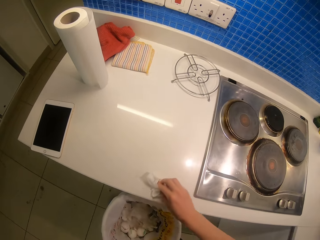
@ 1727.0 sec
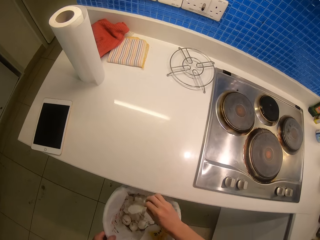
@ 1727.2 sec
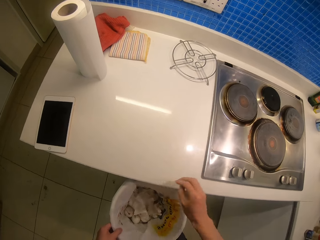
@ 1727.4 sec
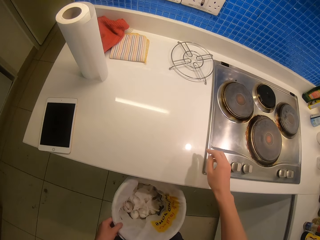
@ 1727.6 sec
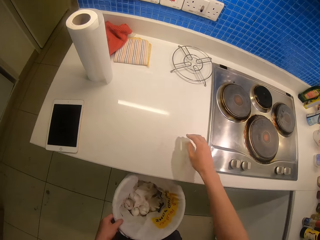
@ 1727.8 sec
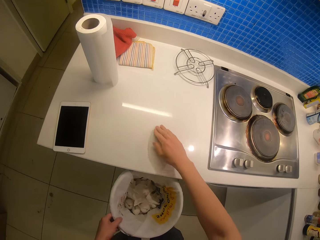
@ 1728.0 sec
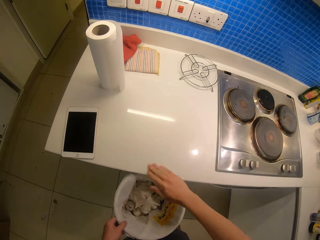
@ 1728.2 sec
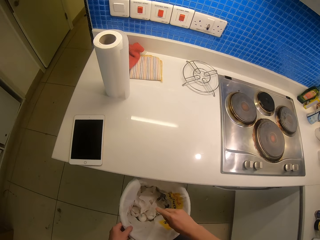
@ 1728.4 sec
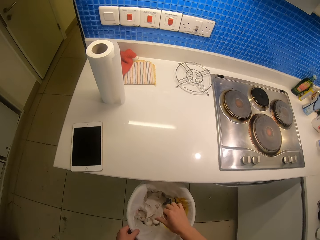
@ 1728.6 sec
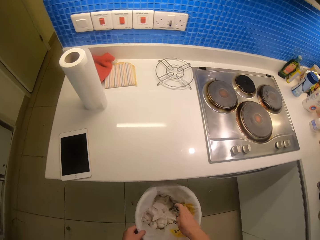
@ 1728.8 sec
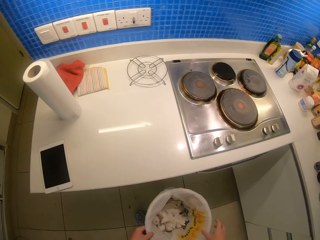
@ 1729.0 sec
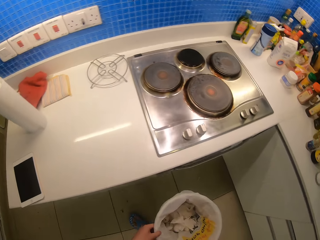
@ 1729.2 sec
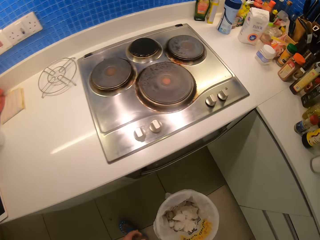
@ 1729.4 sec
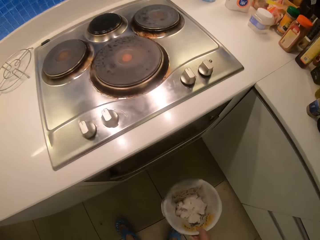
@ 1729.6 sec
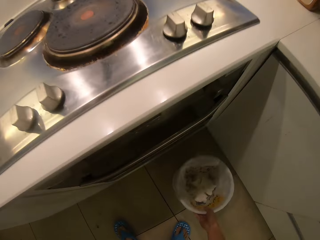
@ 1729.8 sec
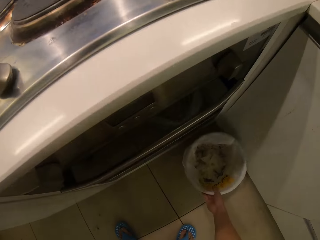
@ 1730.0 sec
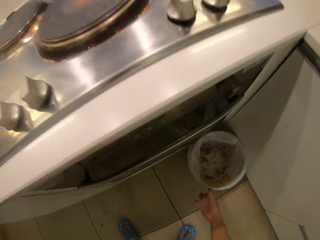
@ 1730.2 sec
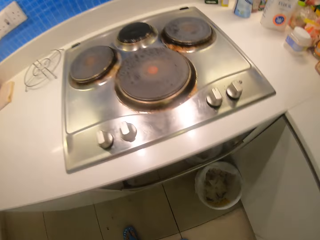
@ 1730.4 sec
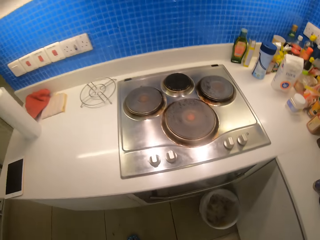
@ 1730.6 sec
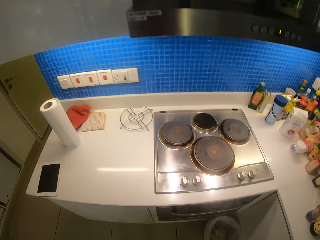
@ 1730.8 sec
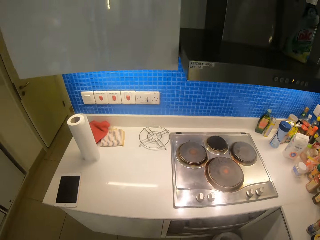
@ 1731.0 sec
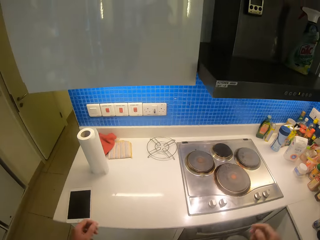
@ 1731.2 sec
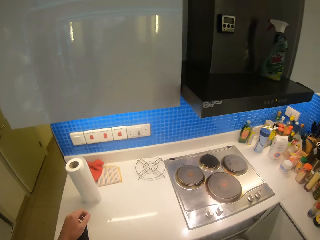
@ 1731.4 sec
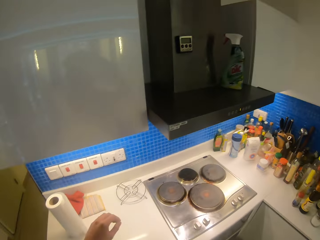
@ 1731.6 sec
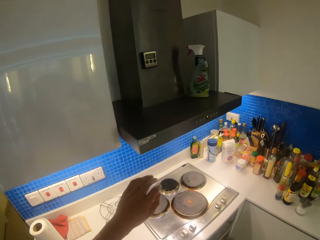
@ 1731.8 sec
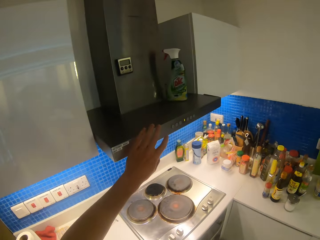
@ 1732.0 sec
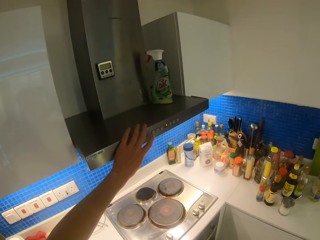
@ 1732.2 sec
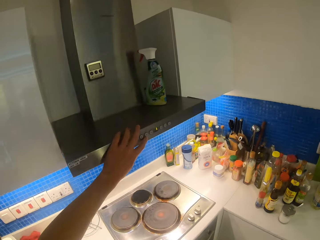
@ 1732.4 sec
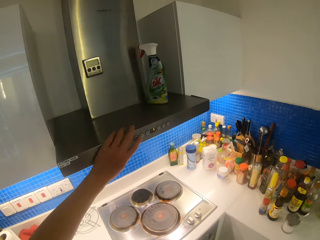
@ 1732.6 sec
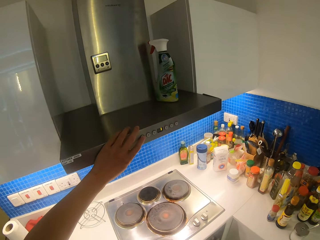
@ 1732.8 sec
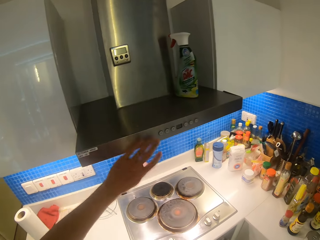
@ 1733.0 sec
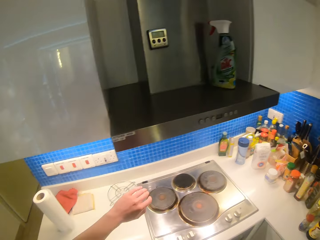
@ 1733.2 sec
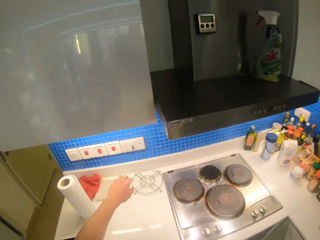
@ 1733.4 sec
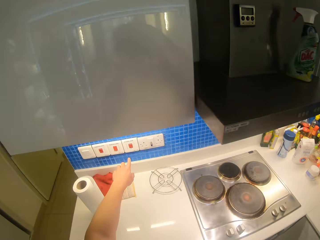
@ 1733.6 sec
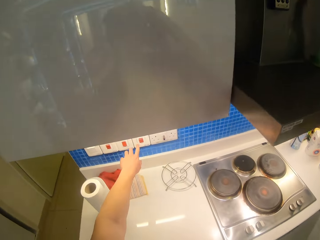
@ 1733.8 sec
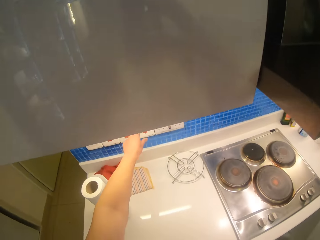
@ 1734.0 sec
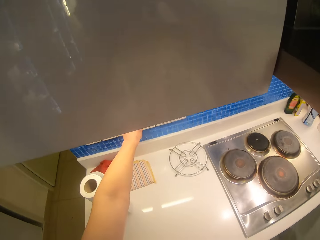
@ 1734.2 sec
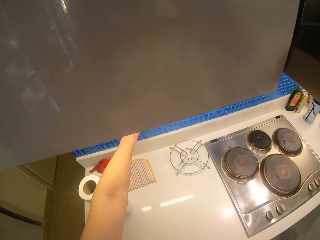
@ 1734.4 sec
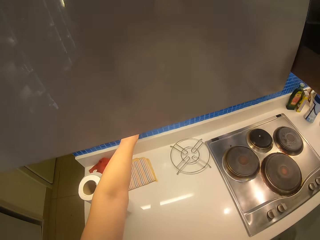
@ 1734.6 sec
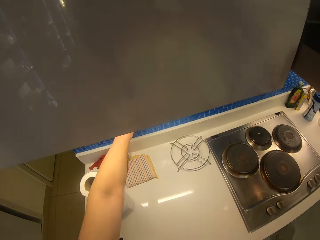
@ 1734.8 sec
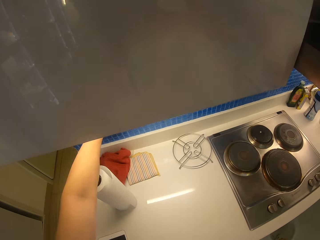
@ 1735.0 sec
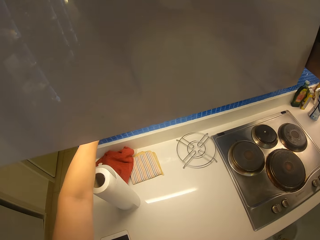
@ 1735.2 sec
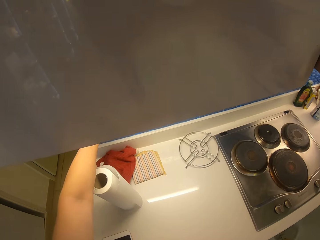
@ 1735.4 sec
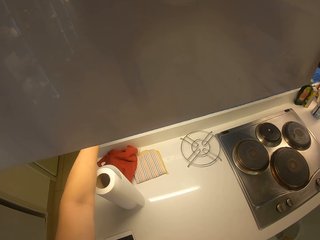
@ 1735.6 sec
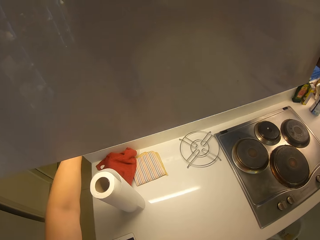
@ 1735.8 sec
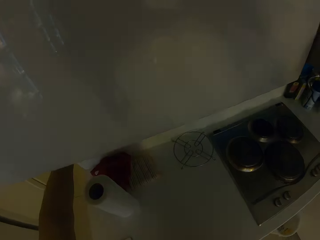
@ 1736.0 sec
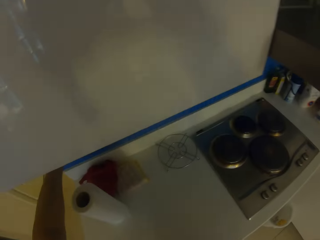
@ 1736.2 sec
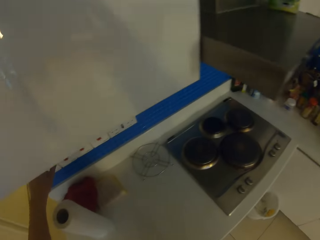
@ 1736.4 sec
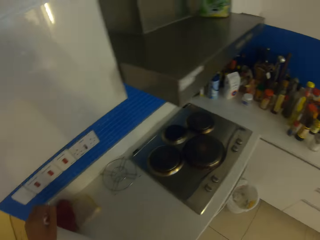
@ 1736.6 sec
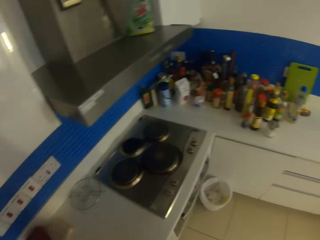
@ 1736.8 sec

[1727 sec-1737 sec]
The camera wearer discards the serviette. They wipe the counter with the right hand. They place the bin on the floor. They switch off the kitchen smoke extractor. They switch off the sockets.
